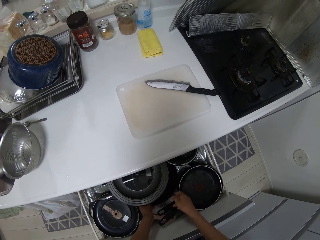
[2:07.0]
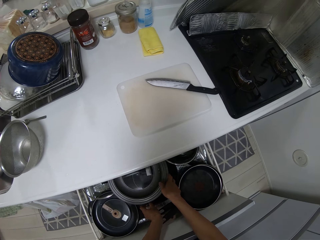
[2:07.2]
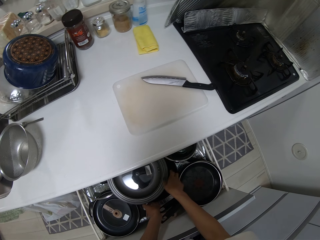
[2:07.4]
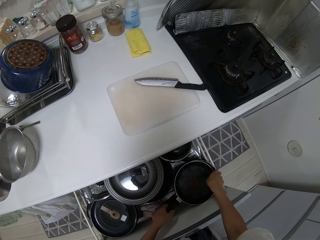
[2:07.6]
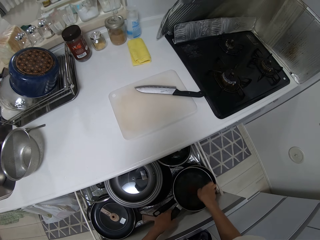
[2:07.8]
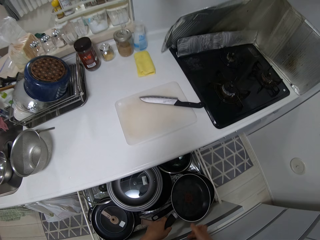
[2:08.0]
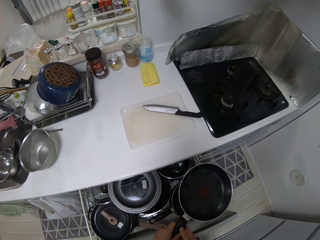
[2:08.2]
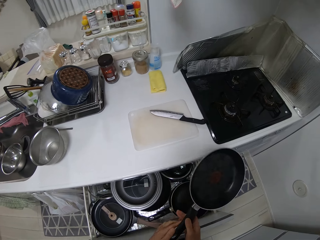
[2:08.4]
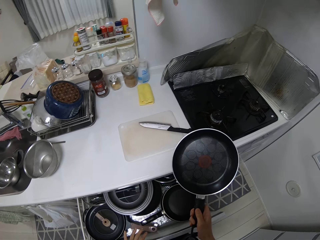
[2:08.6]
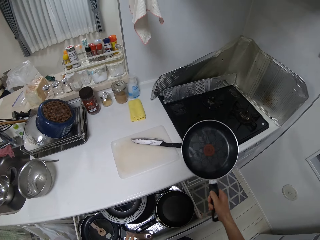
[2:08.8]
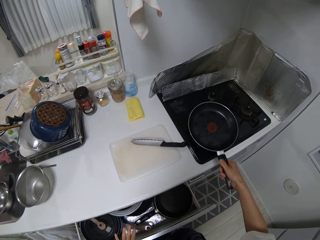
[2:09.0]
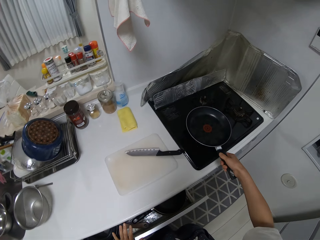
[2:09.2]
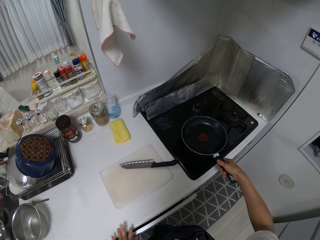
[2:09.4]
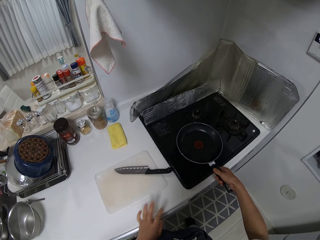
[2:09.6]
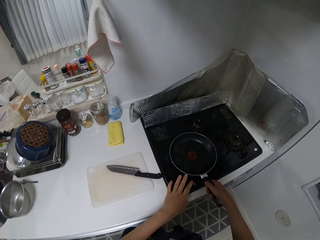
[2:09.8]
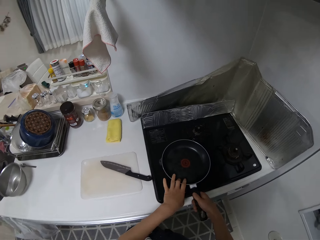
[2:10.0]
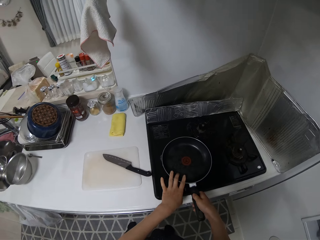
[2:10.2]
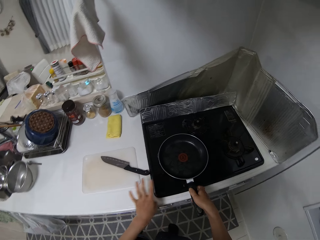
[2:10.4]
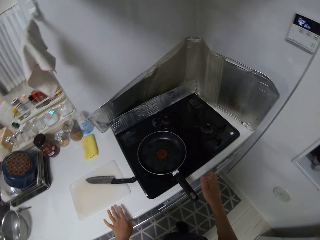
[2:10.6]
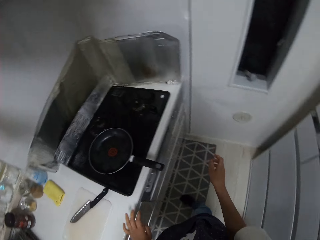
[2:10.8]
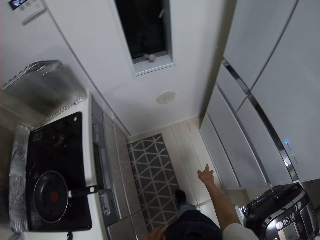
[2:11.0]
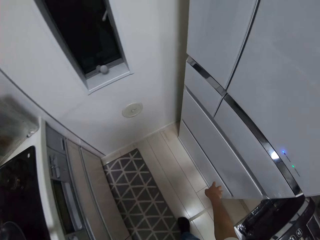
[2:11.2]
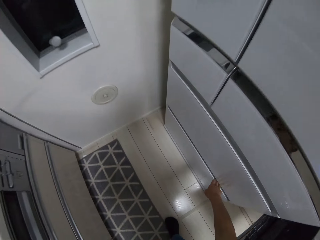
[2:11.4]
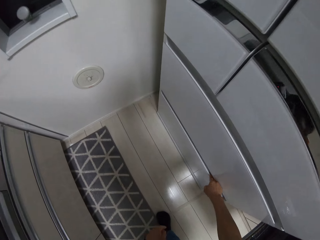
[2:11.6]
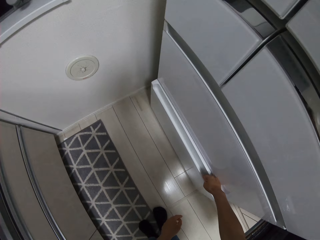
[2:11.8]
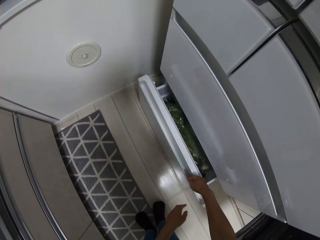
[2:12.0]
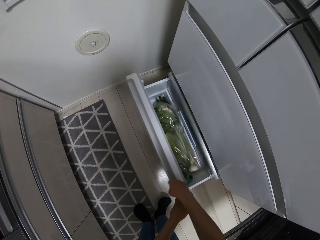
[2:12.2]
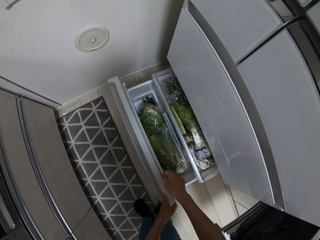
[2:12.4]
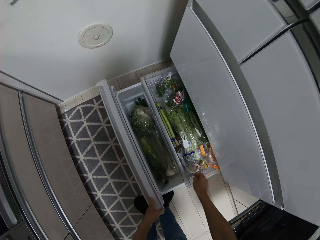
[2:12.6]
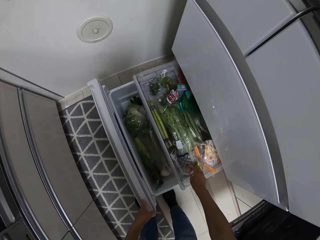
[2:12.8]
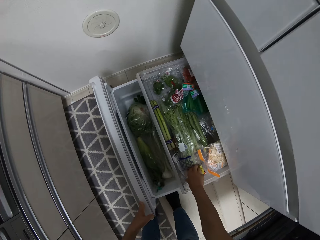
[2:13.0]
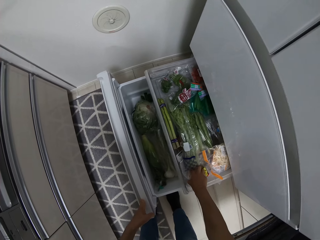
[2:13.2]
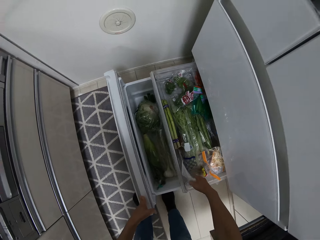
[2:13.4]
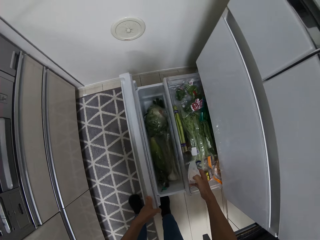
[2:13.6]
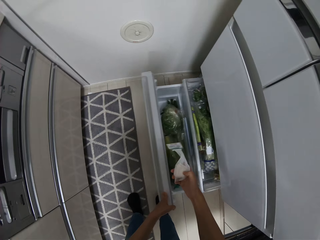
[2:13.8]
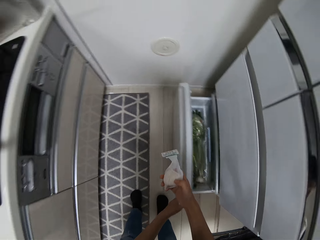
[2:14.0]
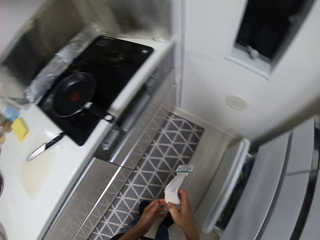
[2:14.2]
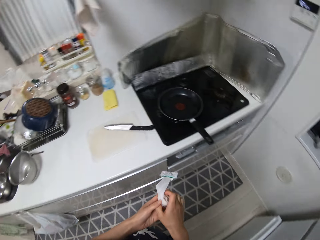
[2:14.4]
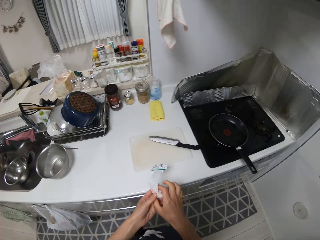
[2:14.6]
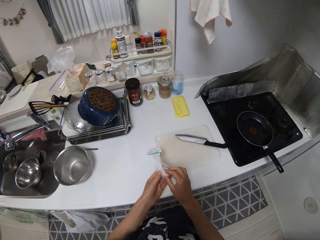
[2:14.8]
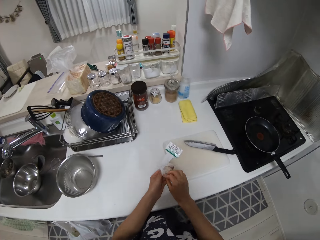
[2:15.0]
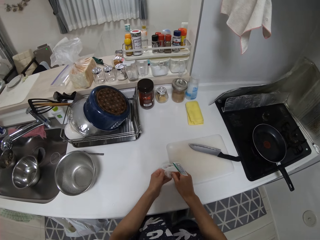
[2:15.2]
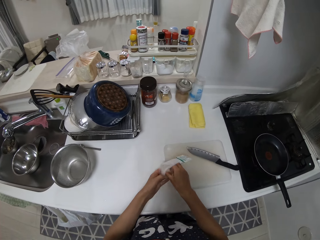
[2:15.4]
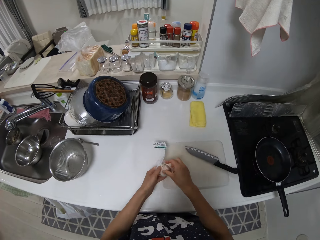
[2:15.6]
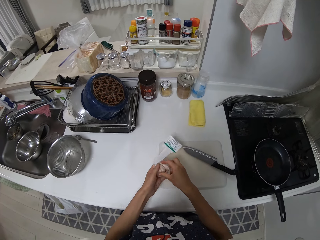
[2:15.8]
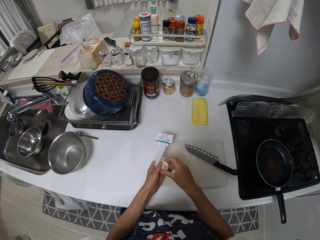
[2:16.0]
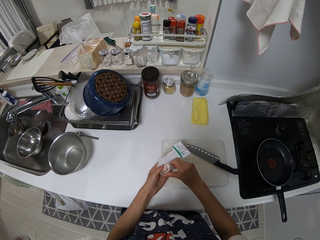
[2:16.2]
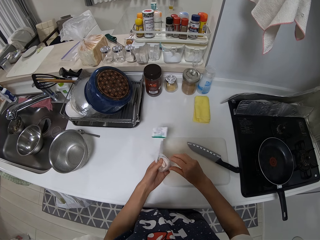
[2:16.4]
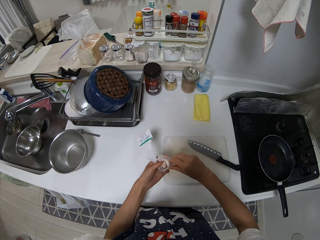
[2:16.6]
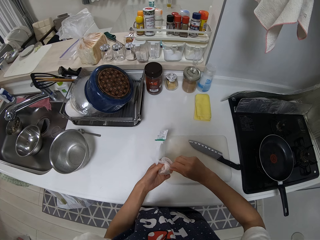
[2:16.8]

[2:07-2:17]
The camera wearer picks up a pan. They place the frying pan on the cooker. They close the drawer. They open another drawer in the fridge. They pick up a nylon from the drawer. They close the drawer.

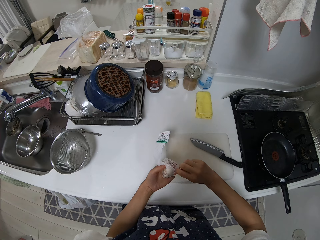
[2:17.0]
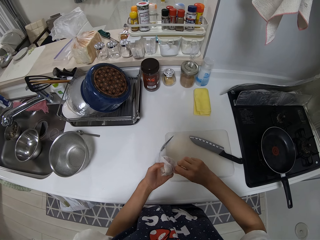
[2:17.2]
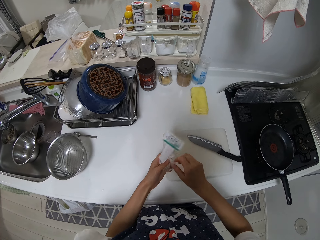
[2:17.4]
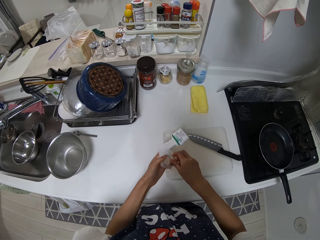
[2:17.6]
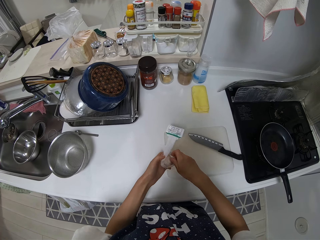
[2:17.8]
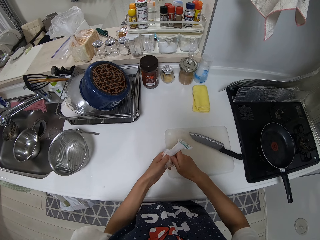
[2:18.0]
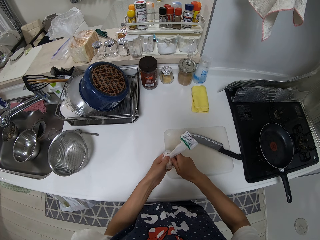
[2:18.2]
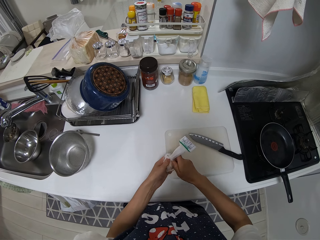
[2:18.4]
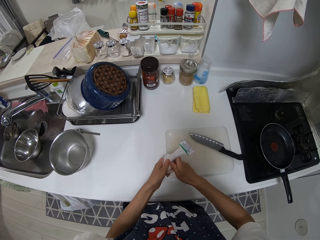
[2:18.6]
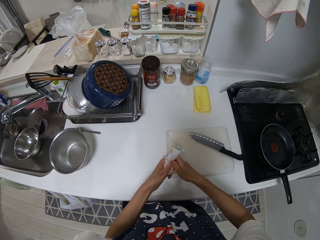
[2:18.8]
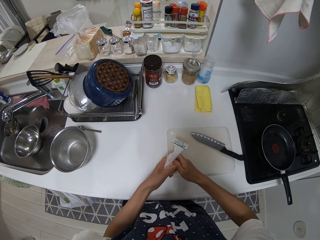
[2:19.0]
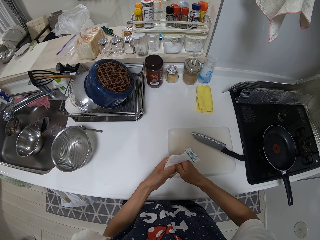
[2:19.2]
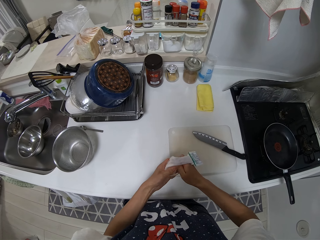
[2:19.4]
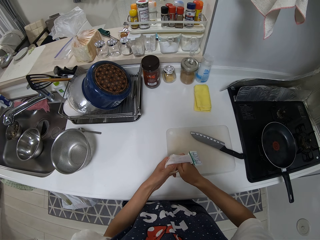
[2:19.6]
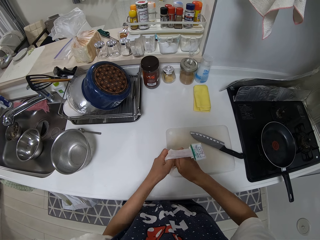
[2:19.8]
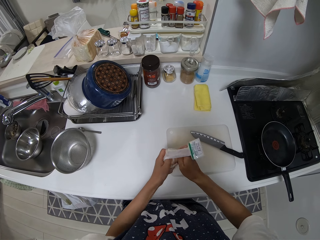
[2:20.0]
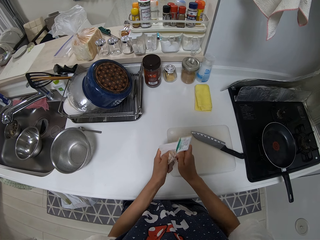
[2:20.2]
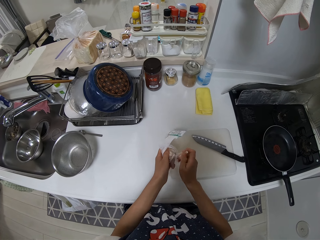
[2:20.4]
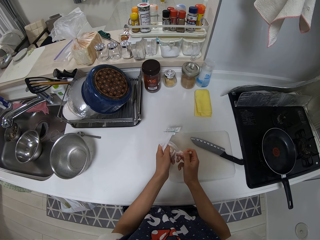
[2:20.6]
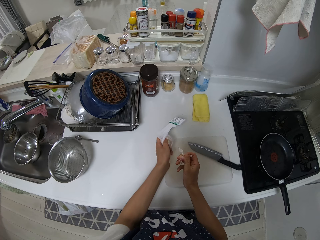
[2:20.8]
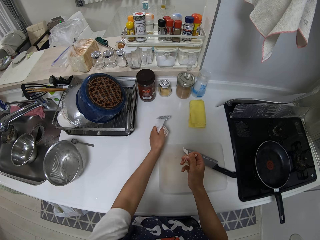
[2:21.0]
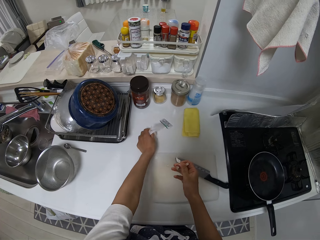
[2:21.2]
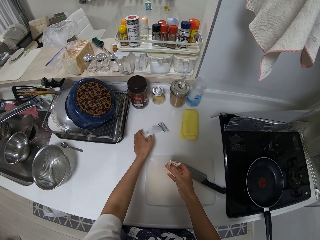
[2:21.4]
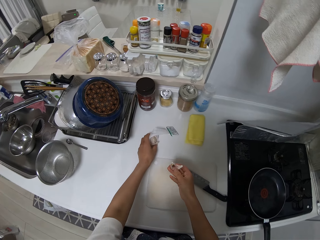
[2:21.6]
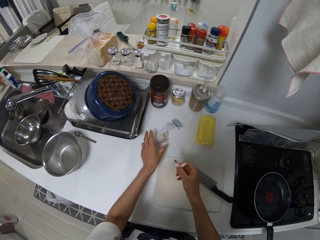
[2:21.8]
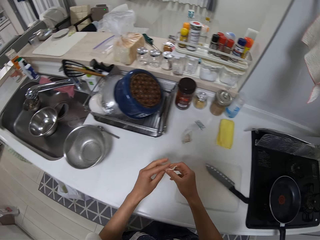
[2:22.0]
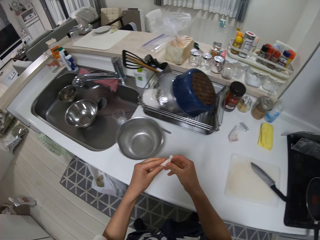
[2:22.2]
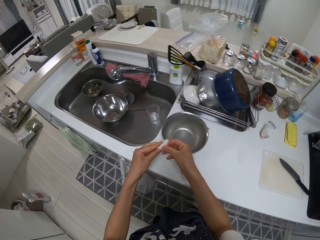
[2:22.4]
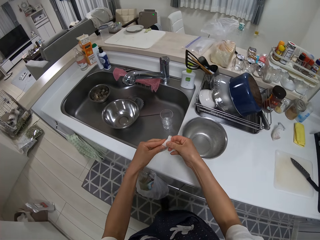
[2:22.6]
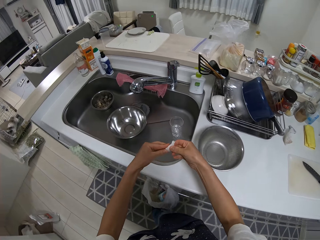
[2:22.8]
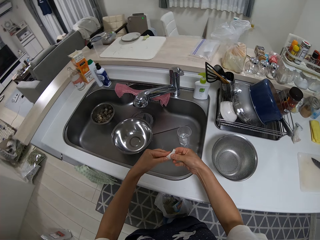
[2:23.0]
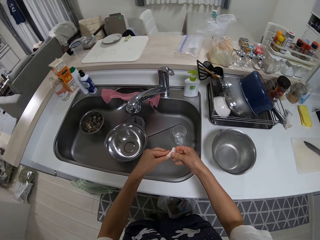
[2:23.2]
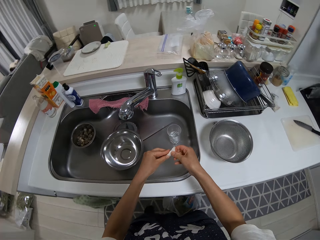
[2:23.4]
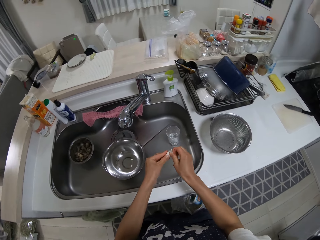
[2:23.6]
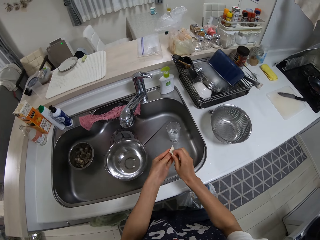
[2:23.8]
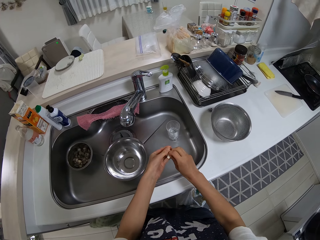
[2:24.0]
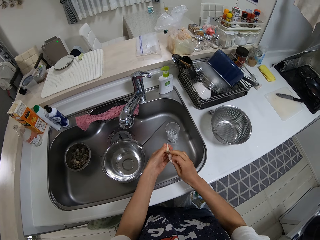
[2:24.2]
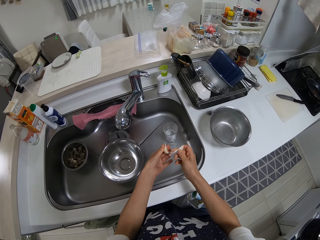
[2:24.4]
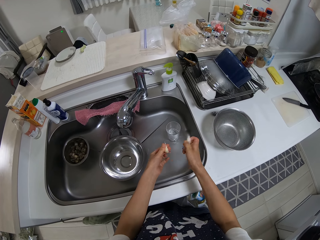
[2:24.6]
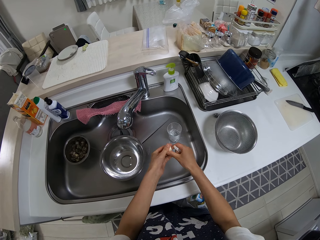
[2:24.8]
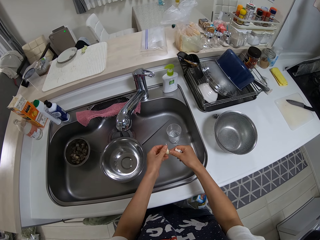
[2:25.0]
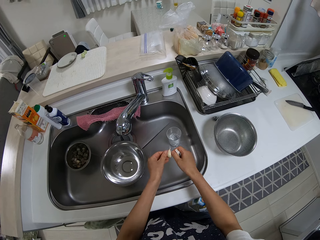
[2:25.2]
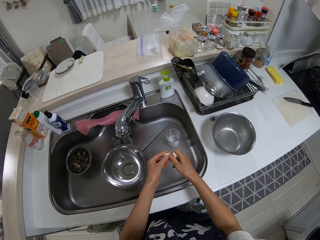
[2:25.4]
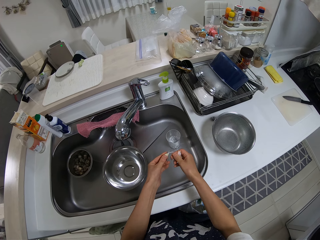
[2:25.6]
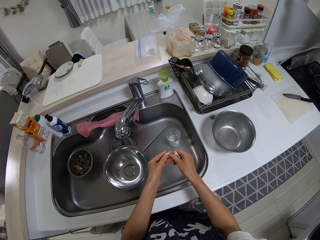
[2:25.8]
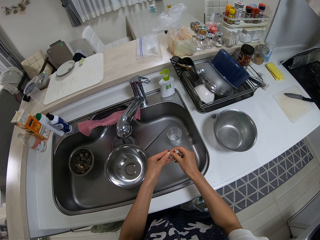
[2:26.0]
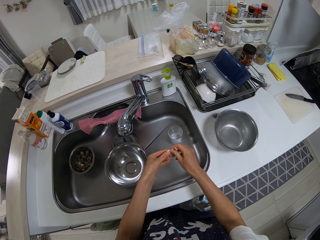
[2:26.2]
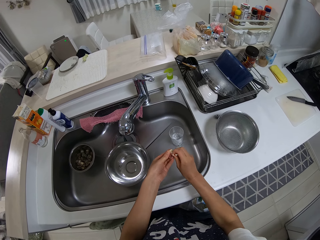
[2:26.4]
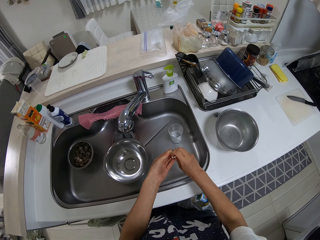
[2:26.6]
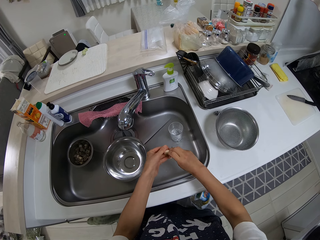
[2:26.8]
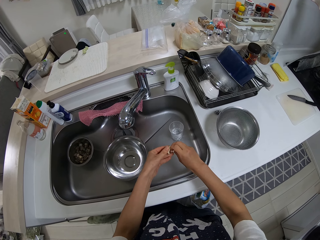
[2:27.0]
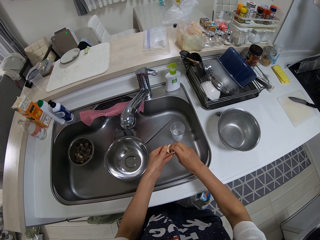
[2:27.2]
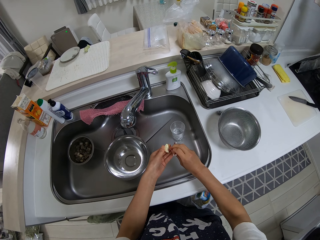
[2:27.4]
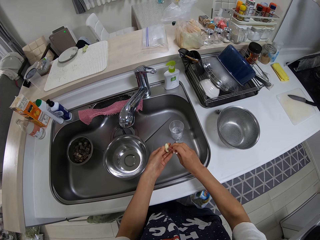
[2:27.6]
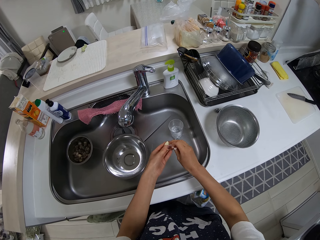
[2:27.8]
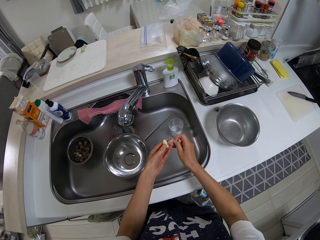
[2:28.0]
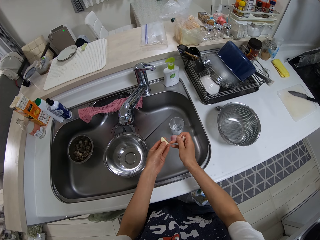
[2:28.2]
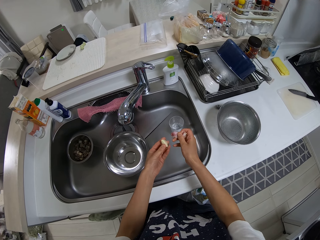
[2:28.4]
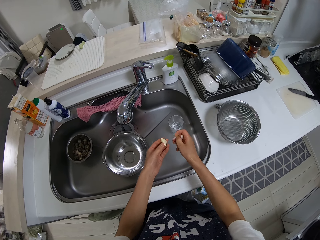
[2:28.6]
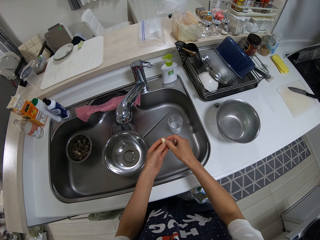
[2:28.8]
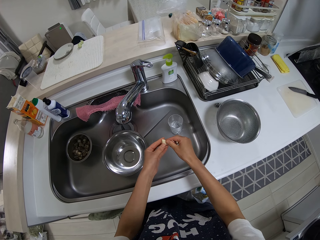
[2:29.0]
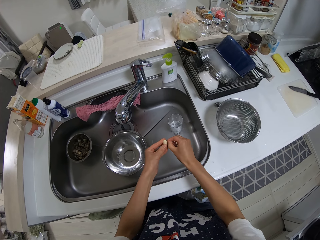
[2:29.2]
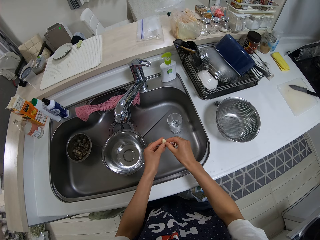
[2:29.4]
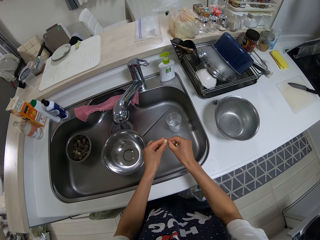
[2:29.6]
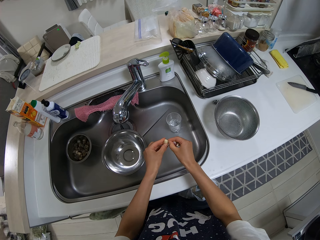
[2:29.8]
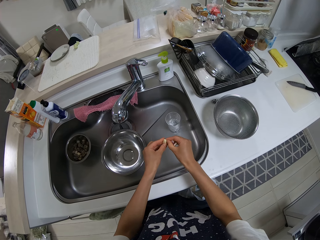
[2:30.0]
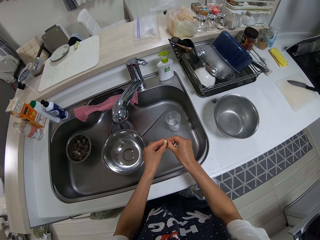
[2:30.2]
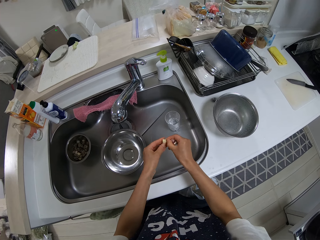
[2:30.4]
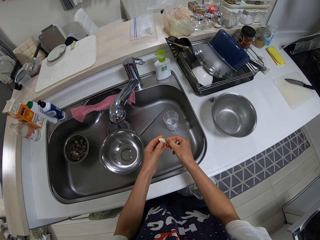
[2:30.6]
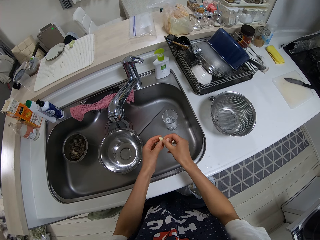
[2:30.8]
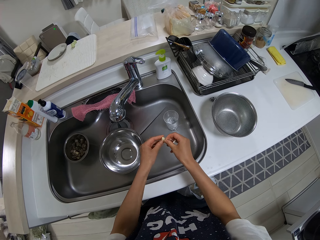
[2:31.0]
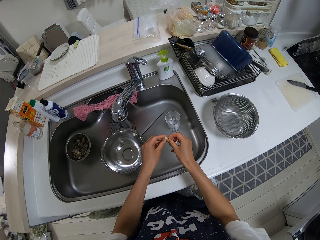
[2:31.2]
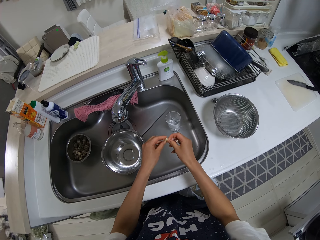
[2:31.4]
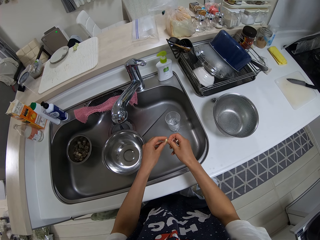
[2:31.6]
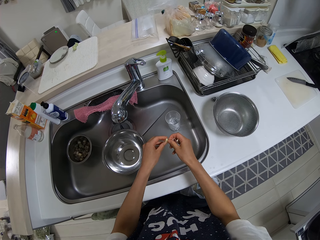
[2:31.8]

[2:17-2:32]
The camera wearer removes something. They cut out a piece of garlic from the nylon. They drop the nylon on the table. They peel out the body of the garlic.
